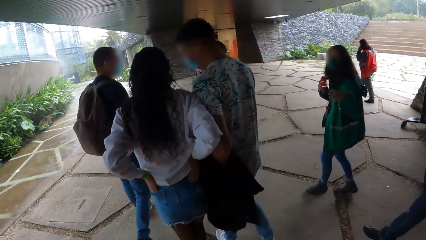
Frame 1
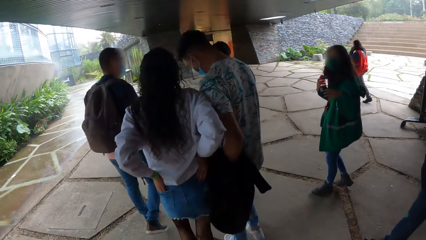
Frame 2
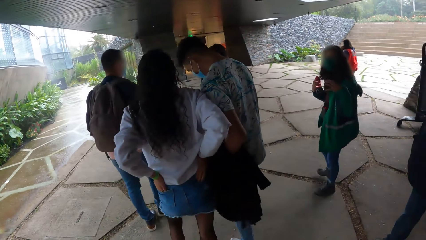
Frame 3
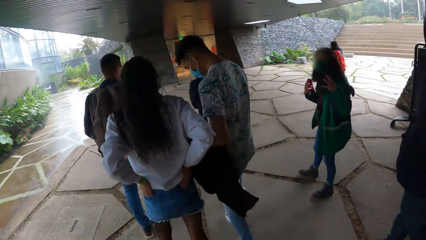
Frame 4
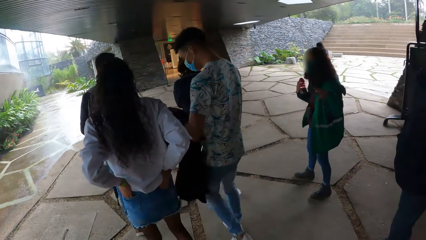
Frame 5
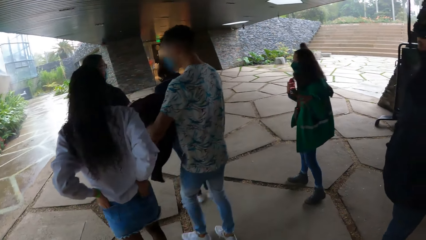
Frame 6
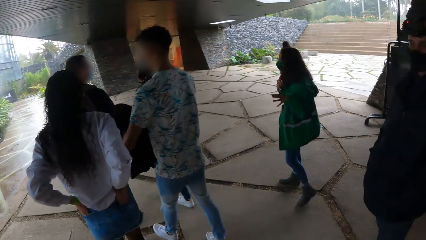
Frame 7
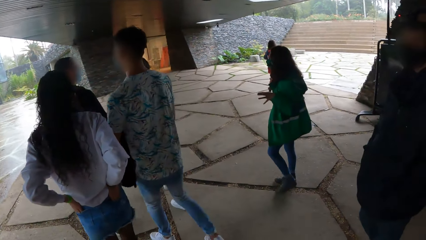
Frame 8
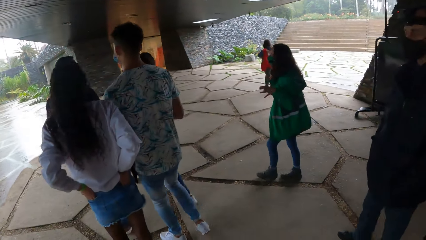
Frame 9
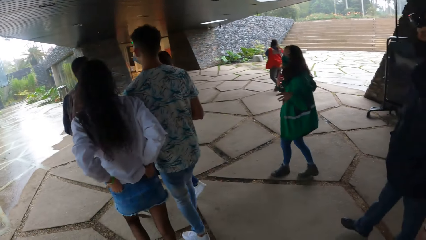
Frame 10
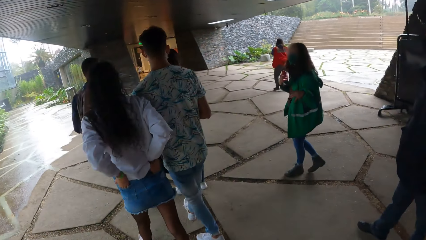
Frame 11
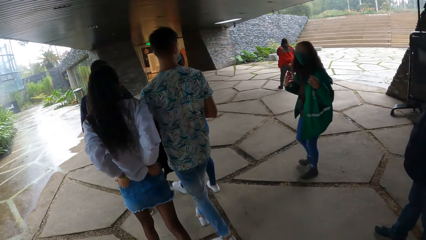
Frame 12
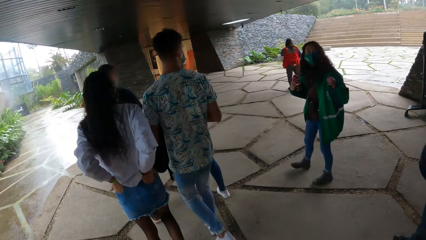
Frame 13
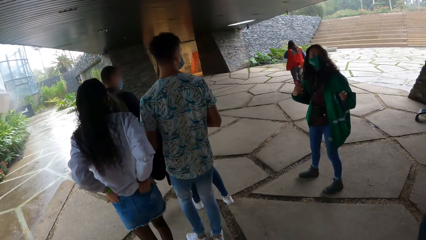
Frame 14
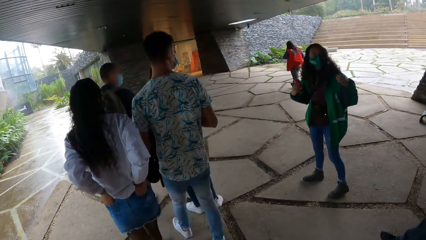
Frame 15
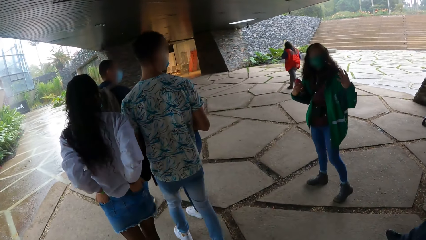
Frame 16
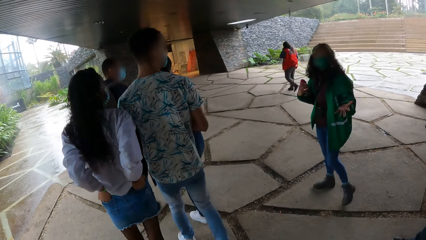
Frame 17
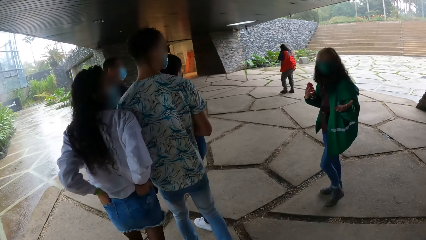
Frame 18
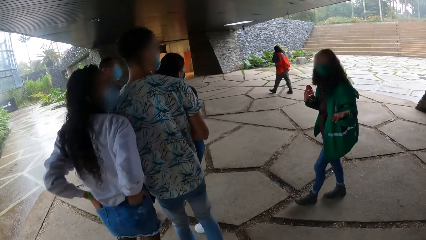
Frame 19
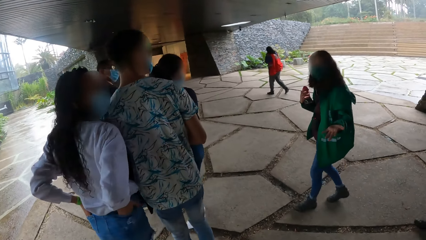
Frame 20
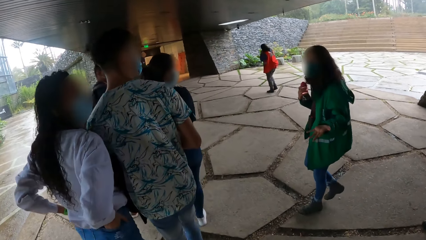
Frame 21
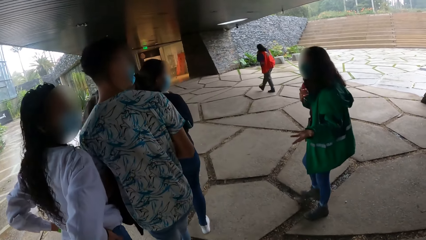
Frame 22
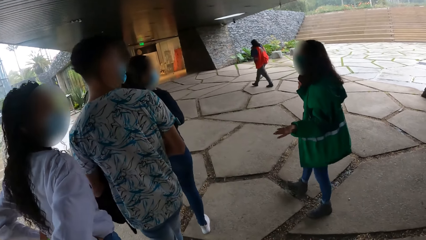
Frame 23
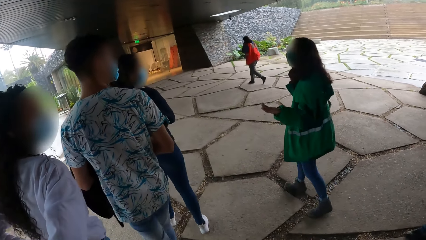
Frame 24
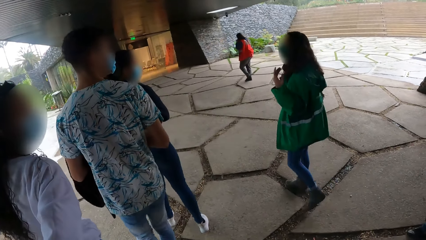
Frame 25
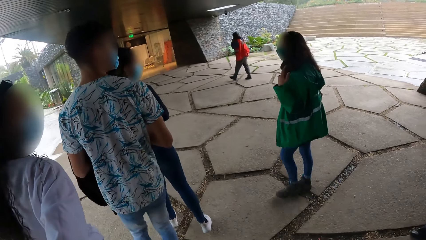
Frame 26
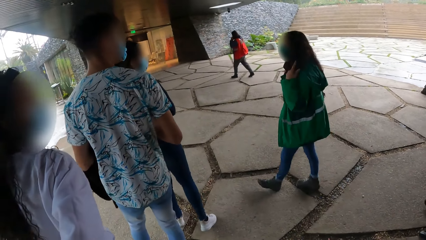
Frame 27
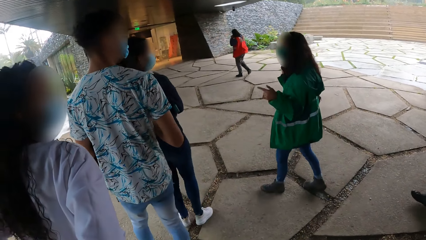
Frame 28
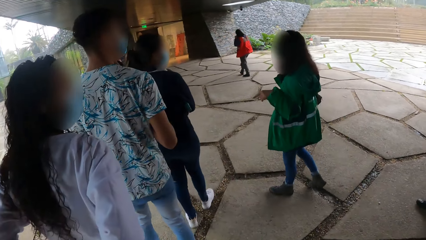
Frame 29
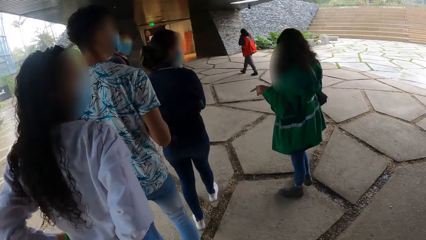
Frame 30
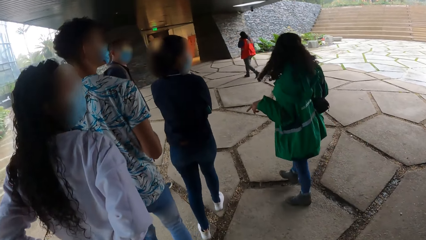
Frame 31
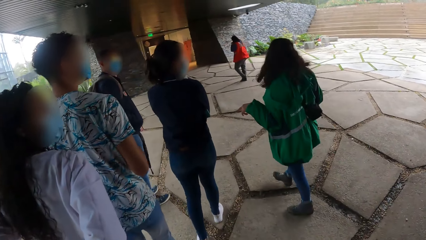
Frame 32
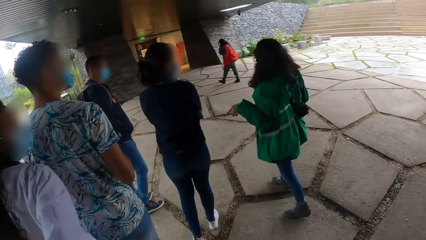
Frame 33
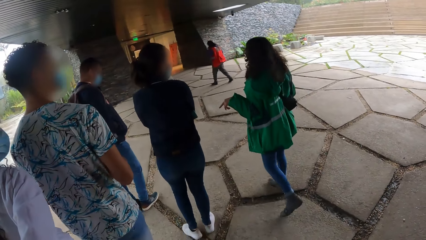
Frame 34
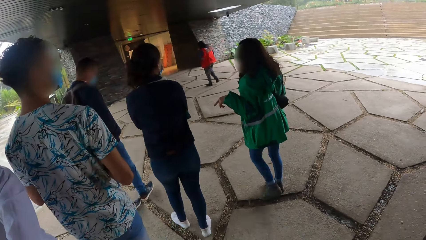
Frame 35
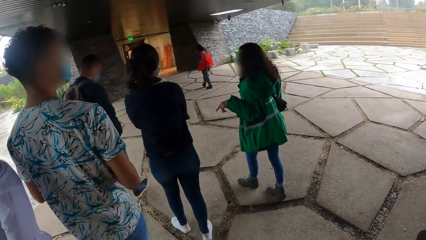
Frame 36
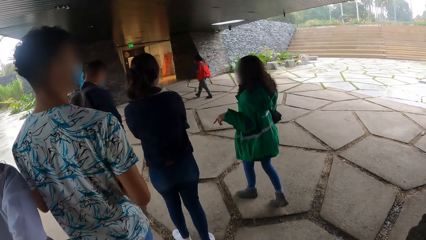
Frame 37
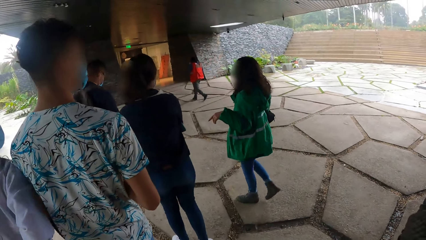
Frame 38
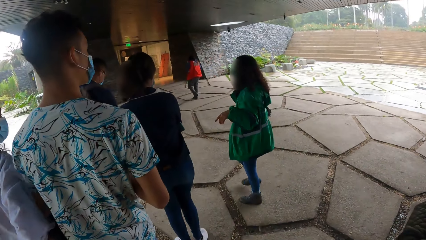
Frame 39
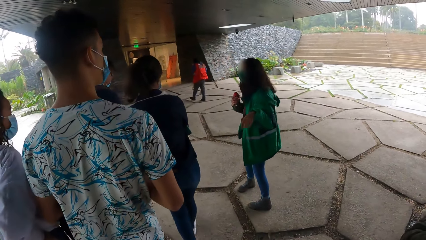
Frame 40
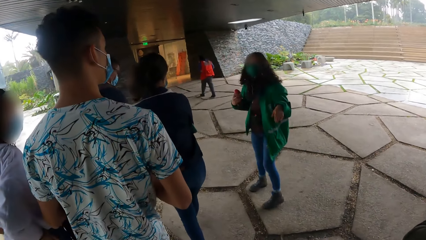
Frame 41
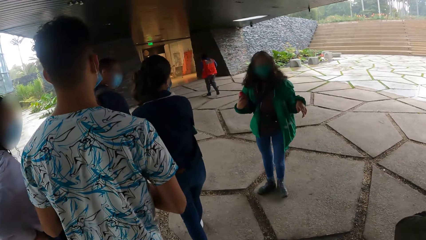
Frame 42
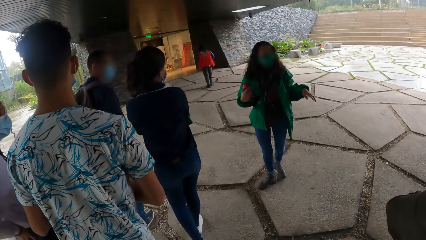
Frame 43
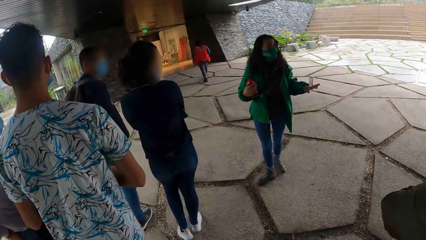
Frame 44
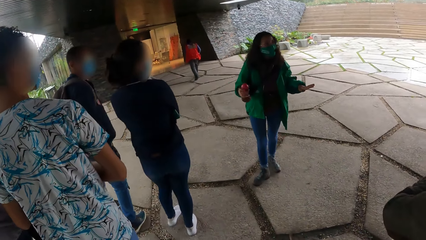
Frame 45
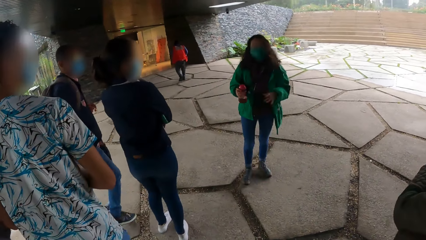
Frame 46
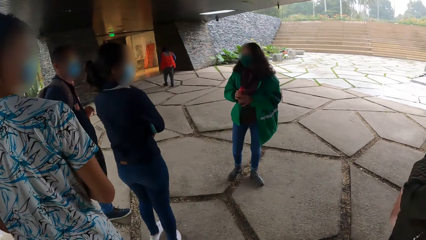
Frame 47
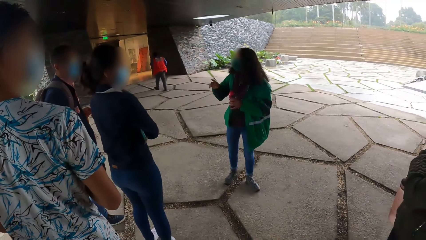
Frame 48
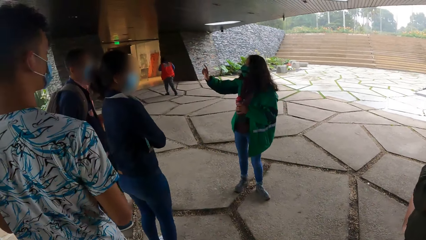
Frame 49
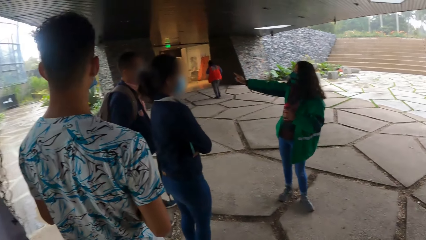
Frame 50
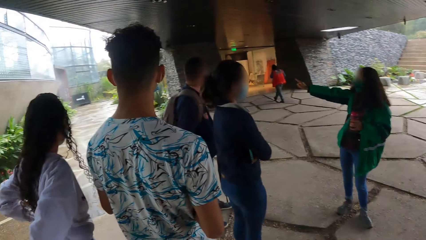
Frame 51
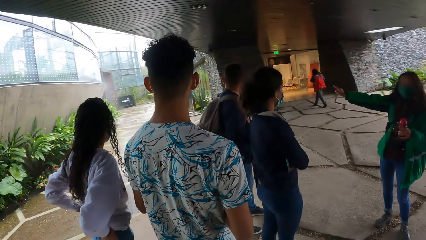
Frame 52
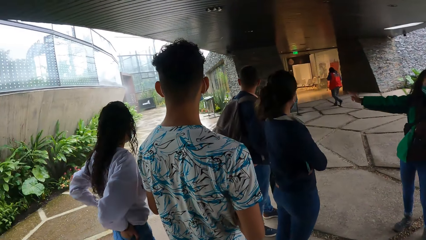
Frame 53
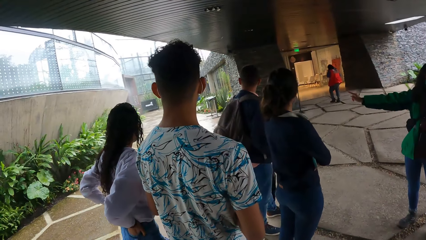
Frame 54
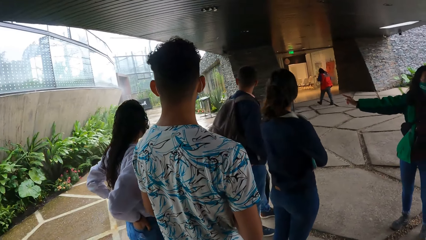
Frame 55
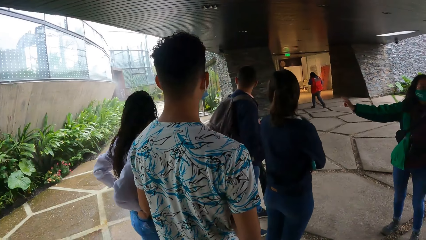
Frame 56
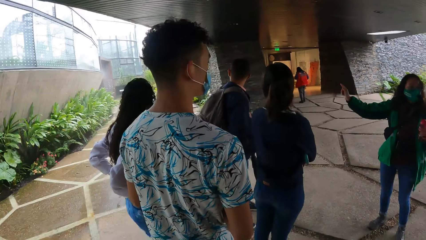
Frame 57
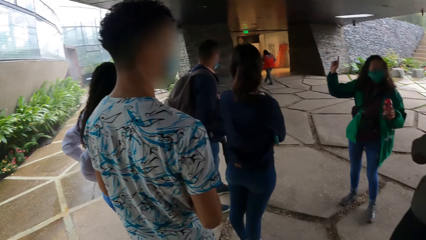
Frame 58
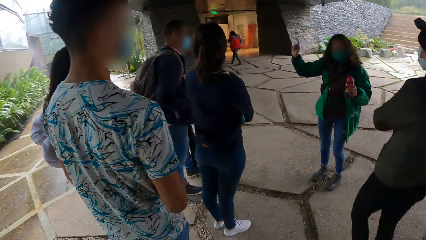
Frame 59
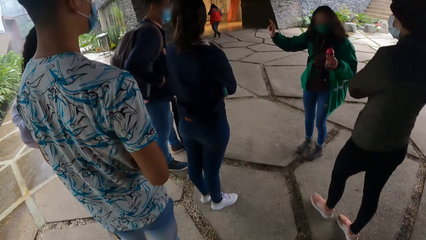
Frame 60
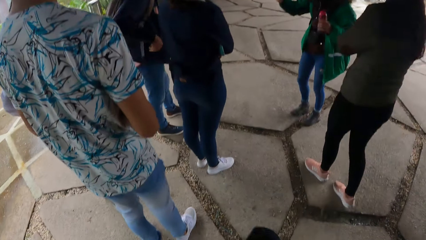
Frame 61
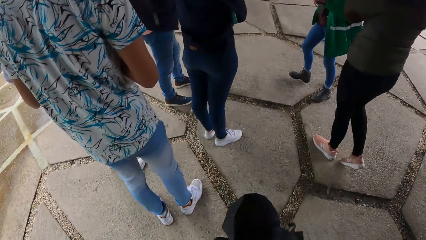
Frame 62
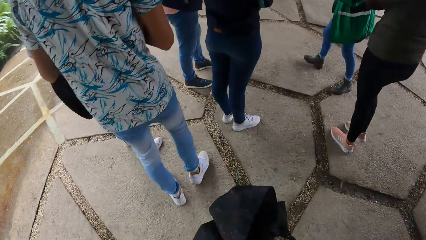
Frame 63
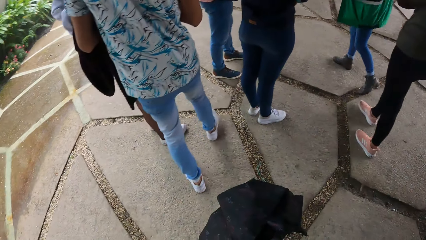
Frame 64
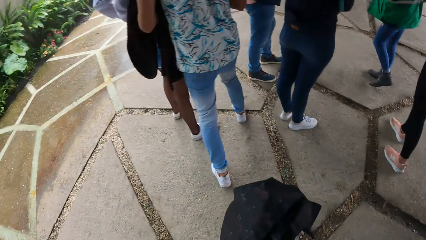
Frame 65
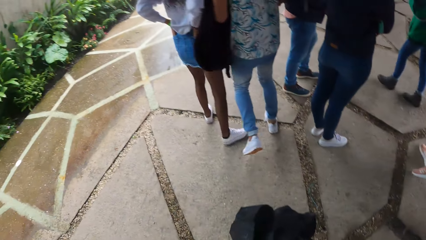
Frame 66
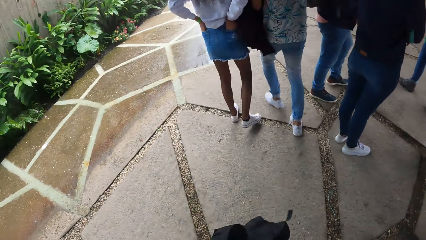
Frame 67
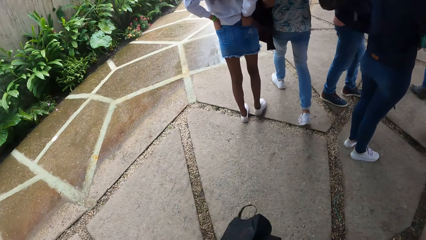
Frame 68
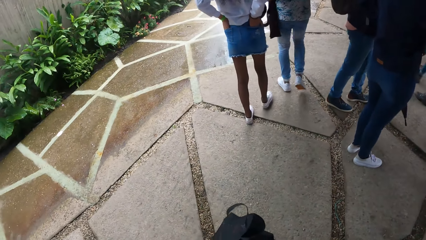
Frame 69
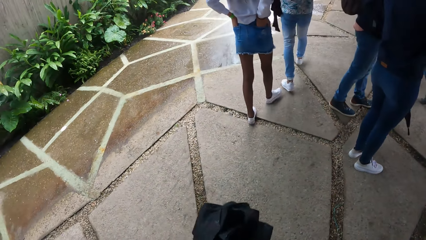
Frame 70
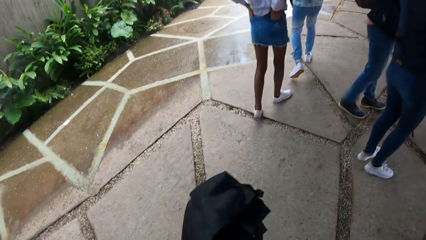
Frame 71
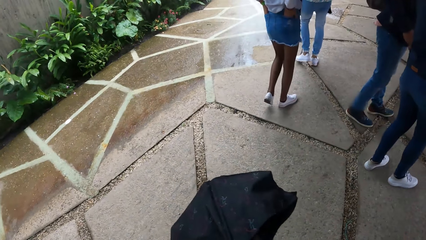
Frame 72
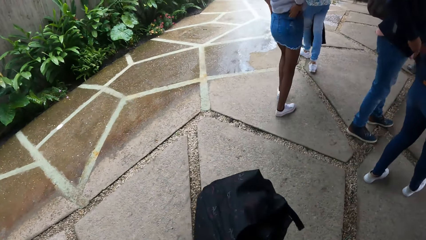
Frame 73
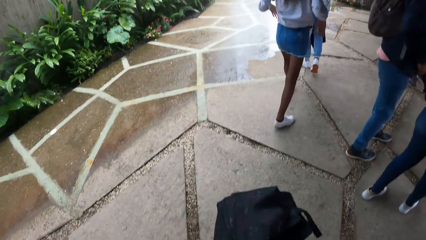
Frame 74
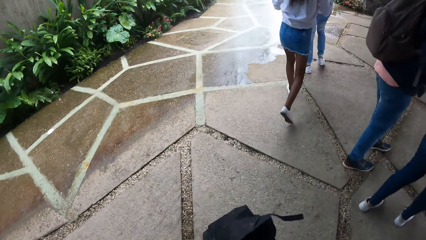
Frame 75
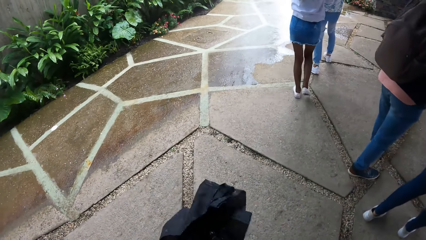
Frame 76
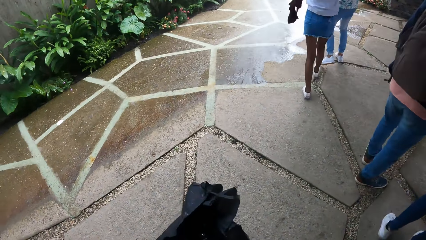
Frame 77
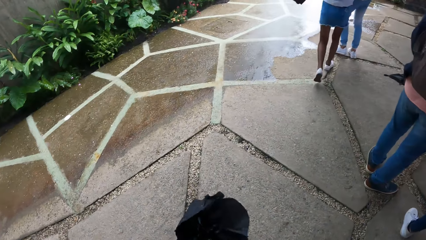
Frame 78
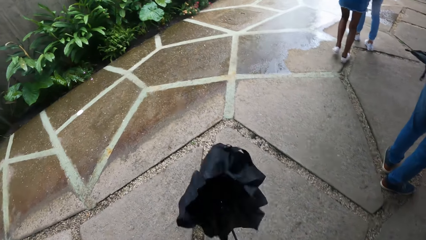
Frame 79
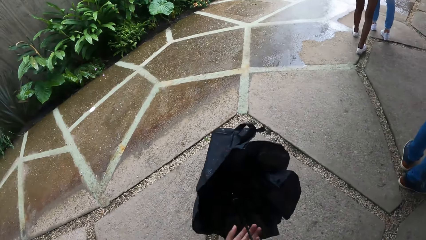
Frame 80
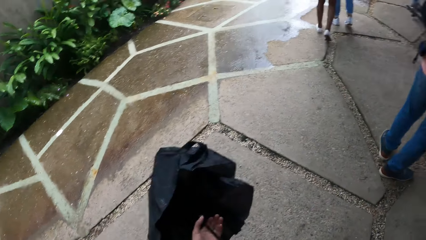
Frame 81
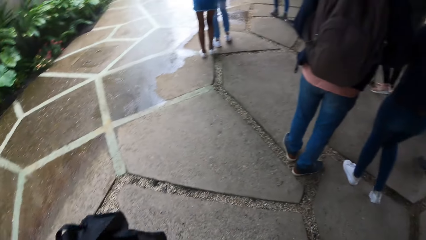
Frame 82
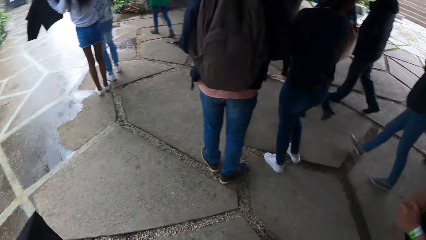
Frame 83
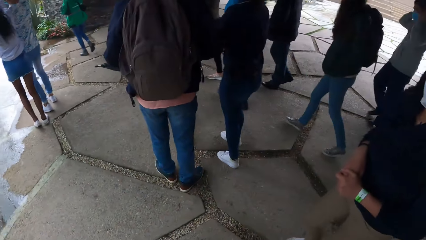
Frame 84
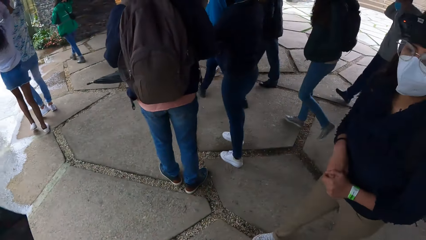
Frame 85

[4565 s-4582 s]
The camera wearer stares at a lady who explains something with gestures. The man folds a sweater in his left hand with his right hand. The woman passes the water bottle from her right hand to her left hand. The woman points with her right hand. The camera wearer opens an umbrella with both hands. The man covers himself and another woman with the sweater with both hands.
